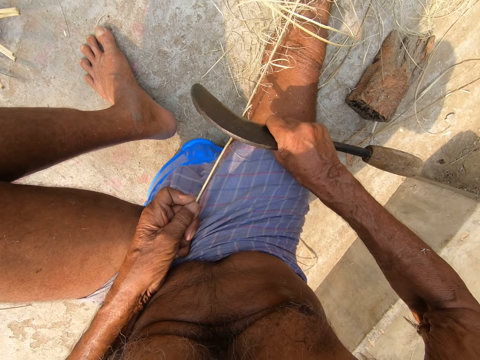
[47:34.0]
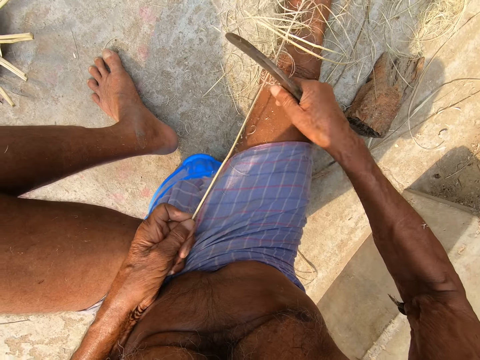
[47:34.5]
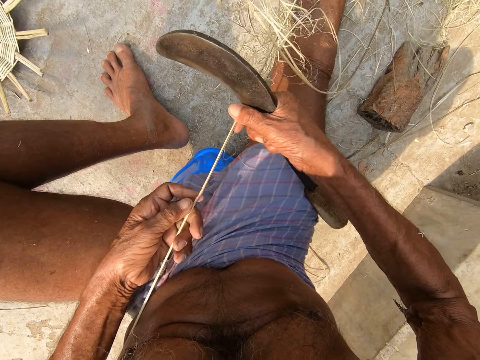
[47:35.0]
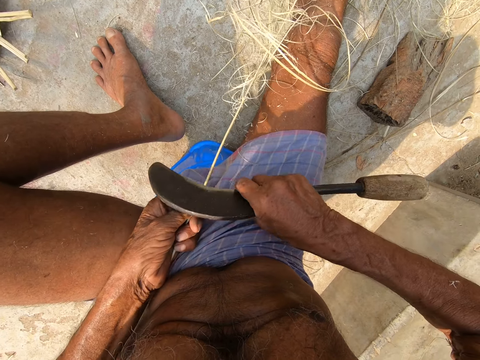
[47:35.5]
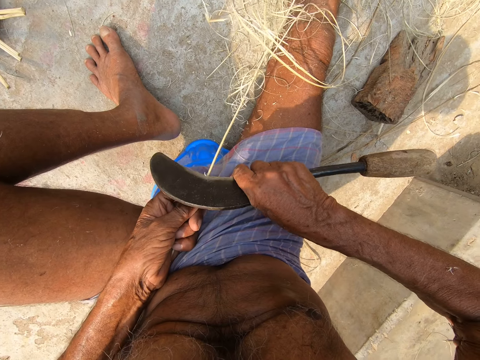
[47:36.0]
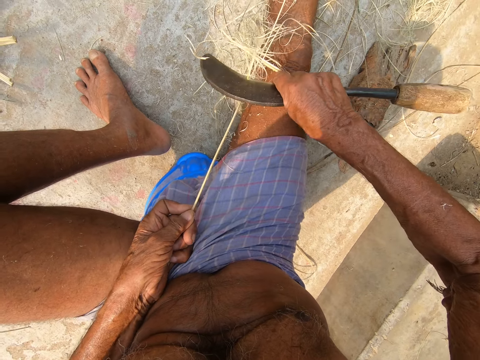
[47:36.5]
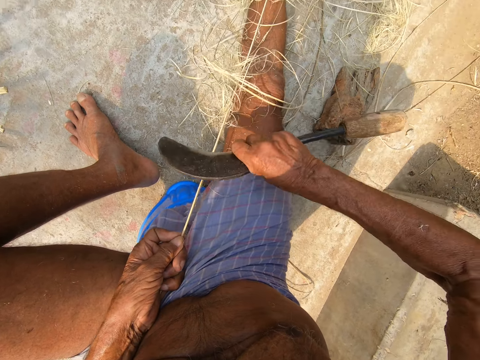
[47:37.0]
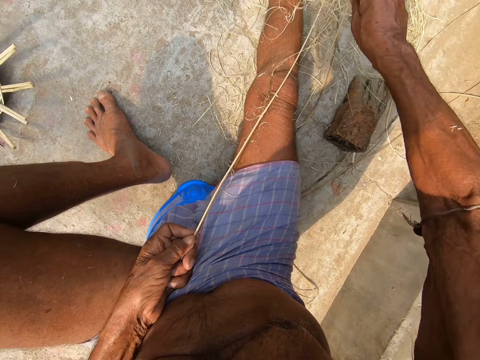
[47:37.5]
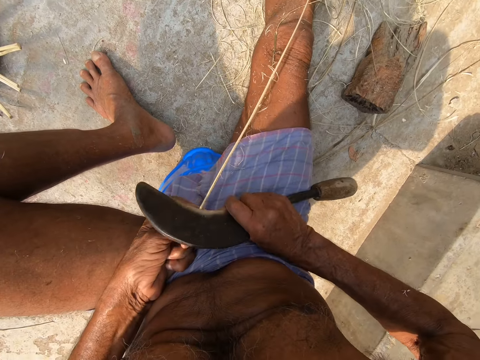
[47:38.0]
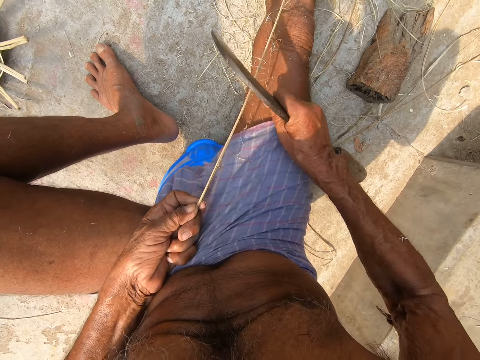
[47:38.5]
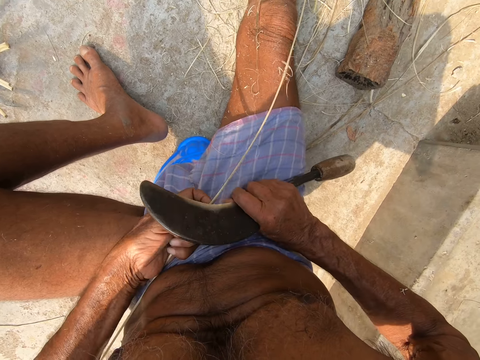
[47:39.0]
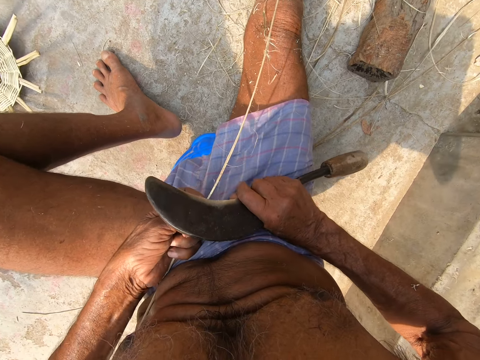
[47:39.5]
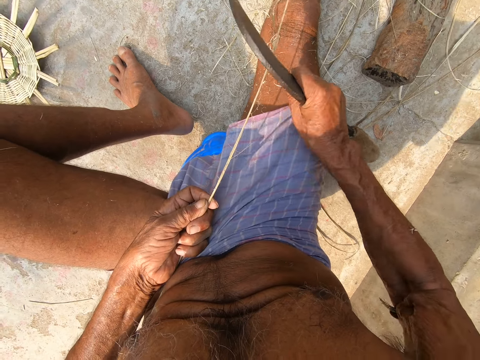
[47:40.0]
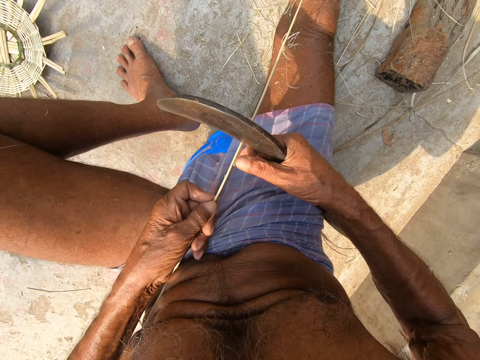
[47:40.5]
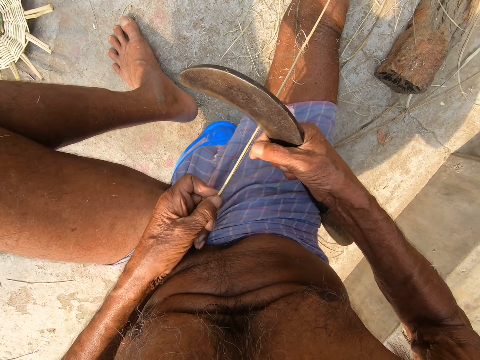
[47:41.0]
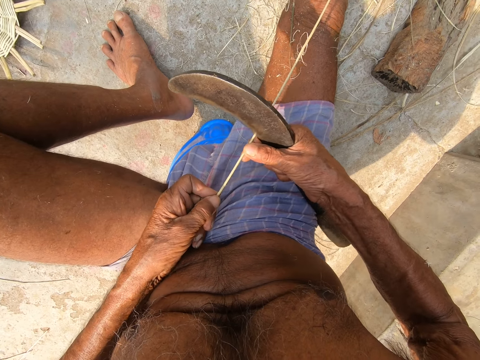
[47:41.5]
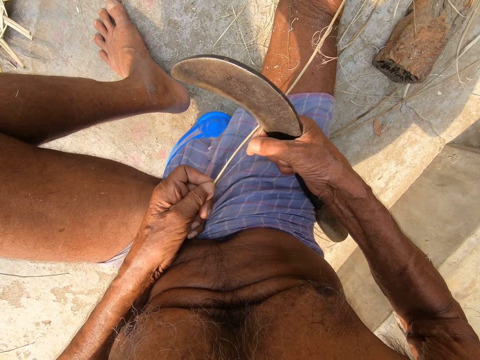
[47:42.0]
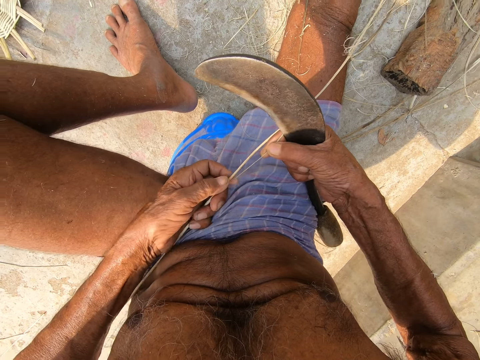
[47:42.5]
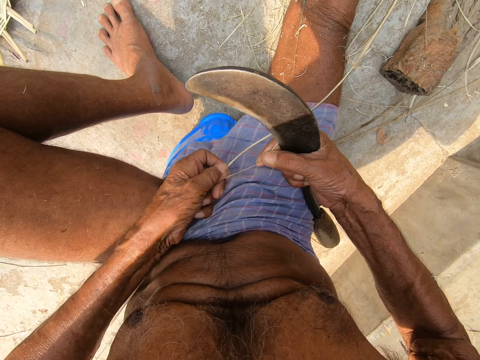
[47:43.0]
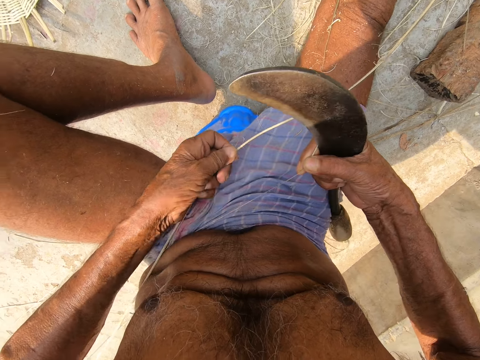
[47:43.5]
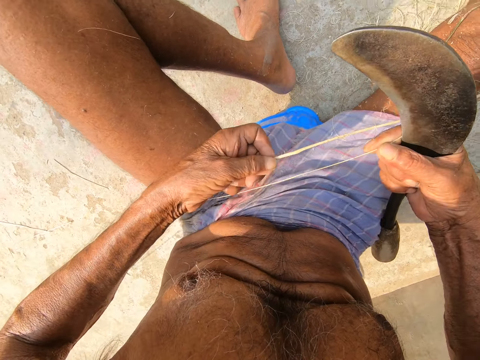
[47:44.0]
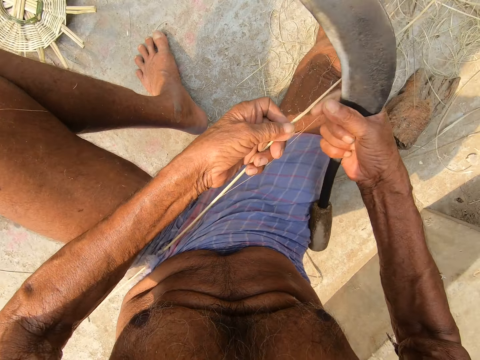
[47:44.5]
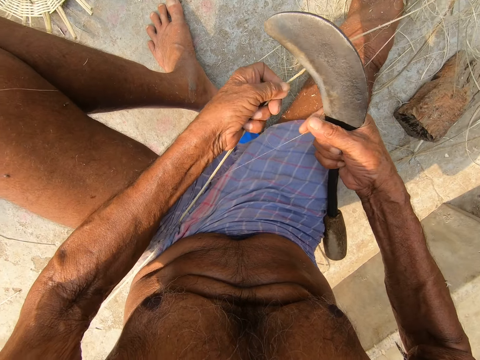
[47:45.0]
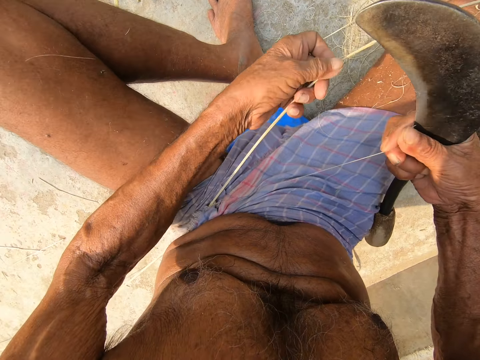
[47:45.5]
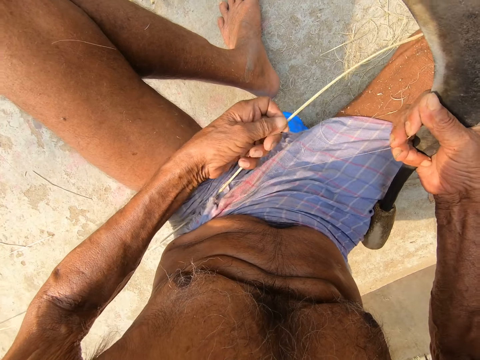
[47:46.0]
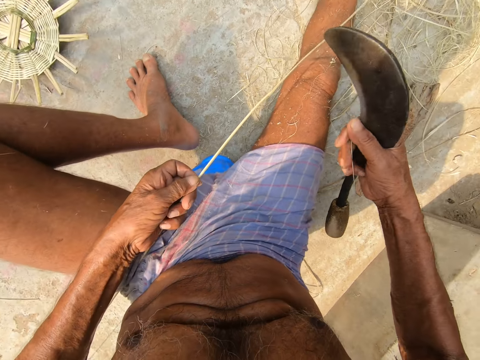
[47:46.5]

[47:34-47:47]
The camera wearer holds the bamboo strip with his right hand. He moves his left hand along the bamboo strip. He scrapes the bamboo strip in his left hand with the sickle in his right hand. He pulls a bamboo hair from the bamboo strip in his left hand with his right hand. He peels the stem by hand.

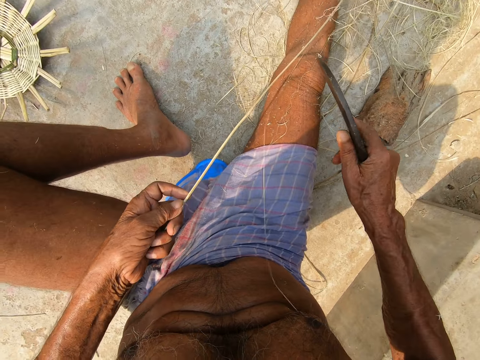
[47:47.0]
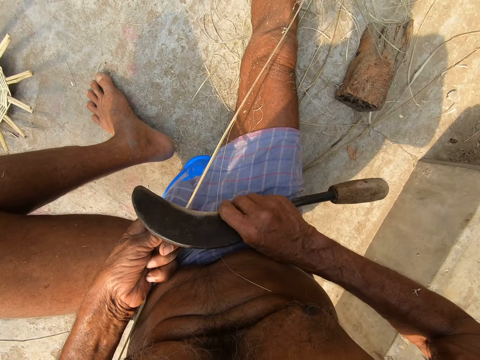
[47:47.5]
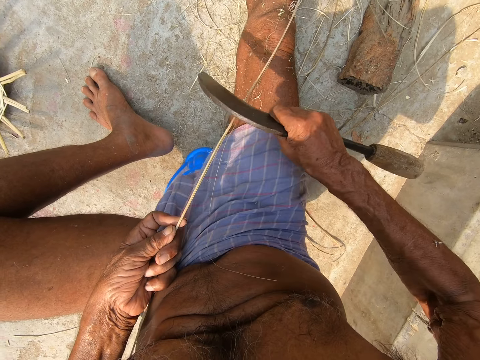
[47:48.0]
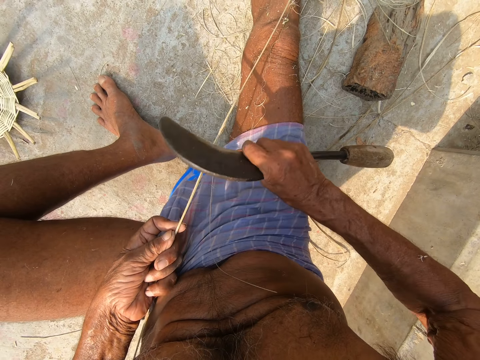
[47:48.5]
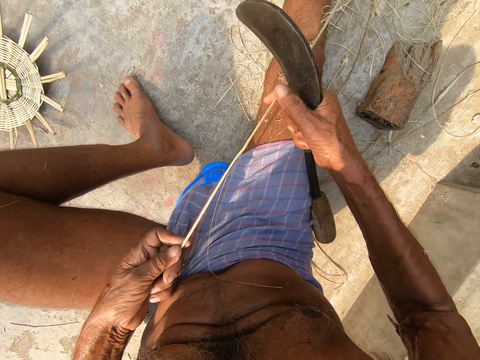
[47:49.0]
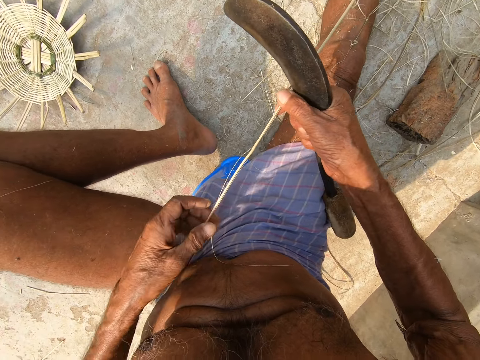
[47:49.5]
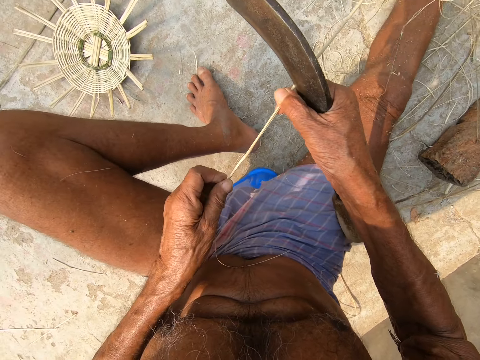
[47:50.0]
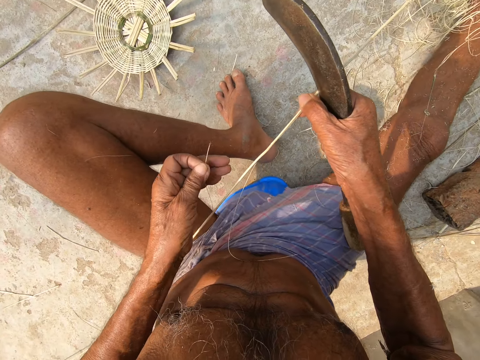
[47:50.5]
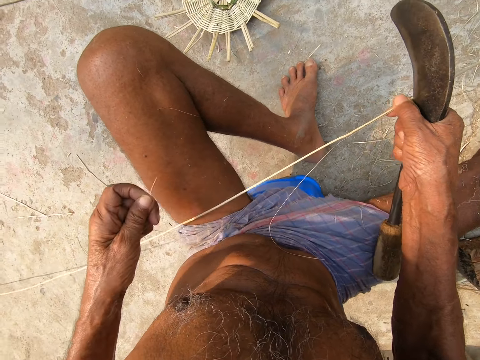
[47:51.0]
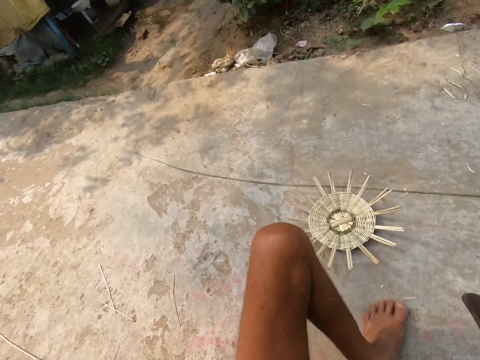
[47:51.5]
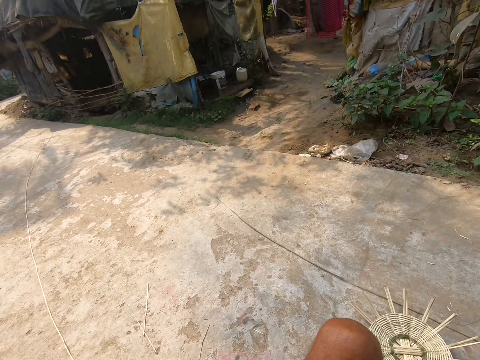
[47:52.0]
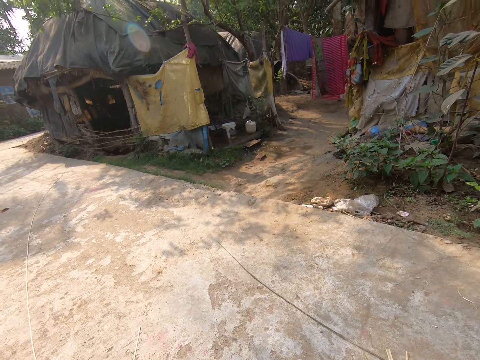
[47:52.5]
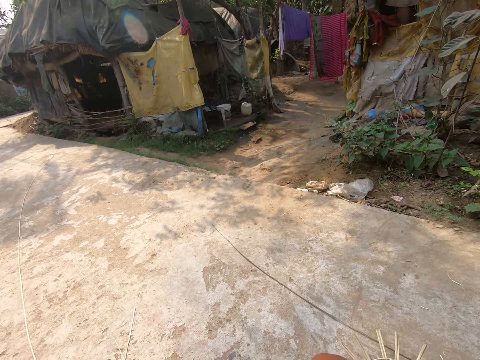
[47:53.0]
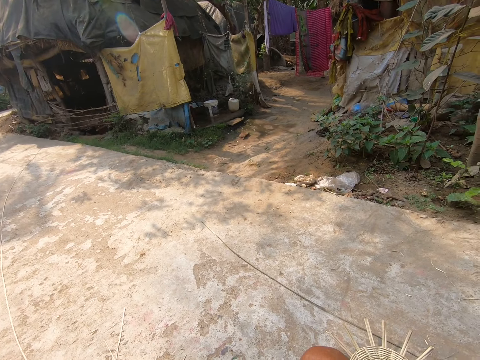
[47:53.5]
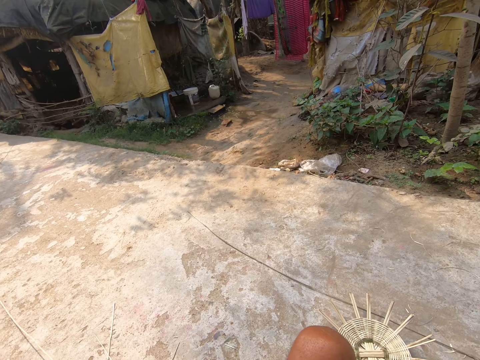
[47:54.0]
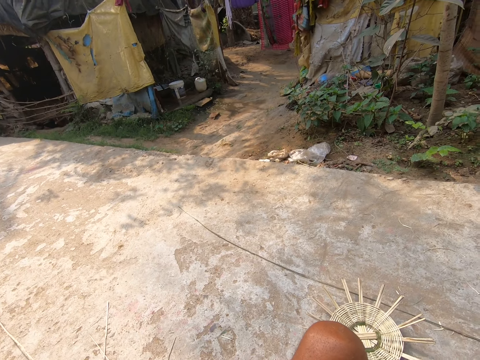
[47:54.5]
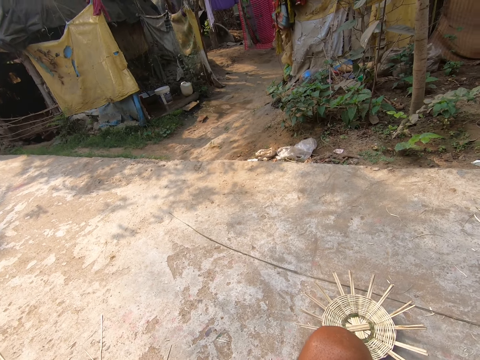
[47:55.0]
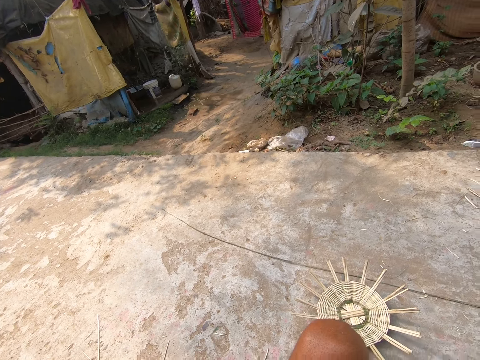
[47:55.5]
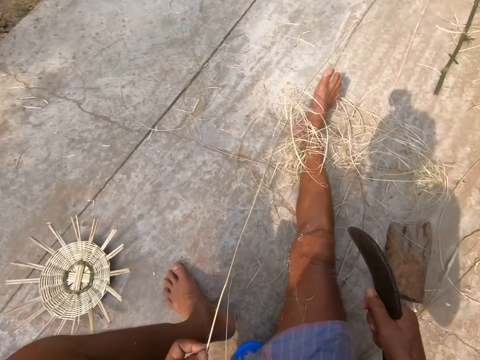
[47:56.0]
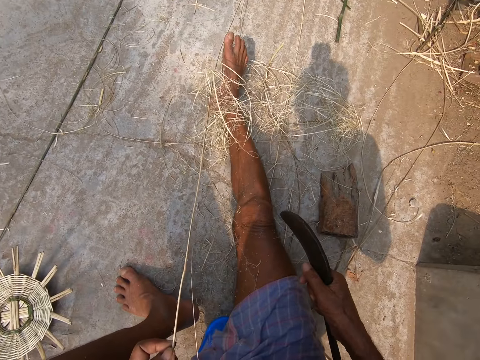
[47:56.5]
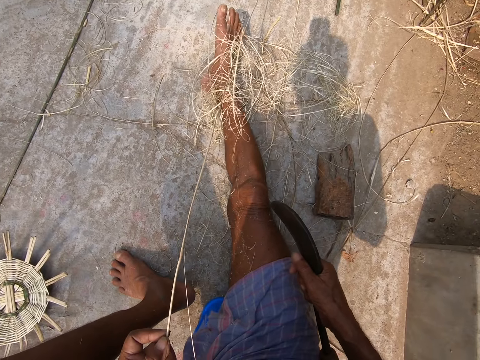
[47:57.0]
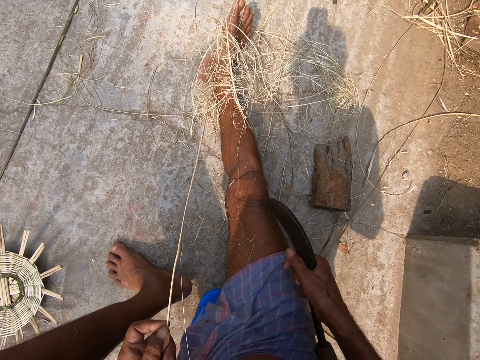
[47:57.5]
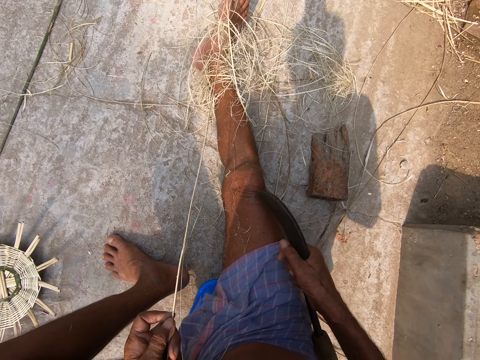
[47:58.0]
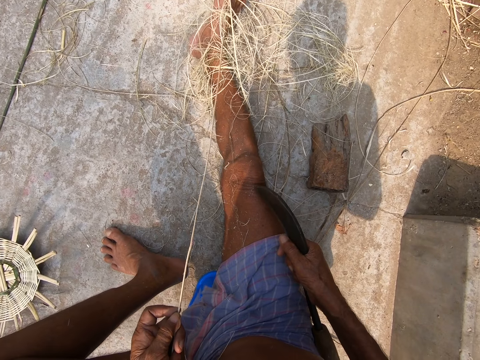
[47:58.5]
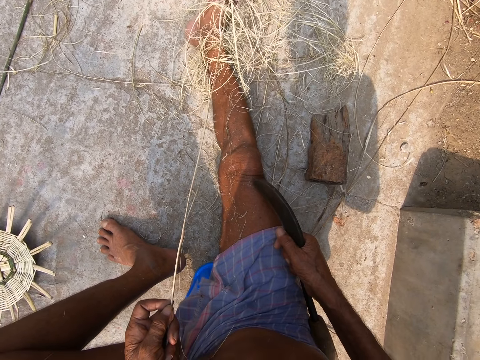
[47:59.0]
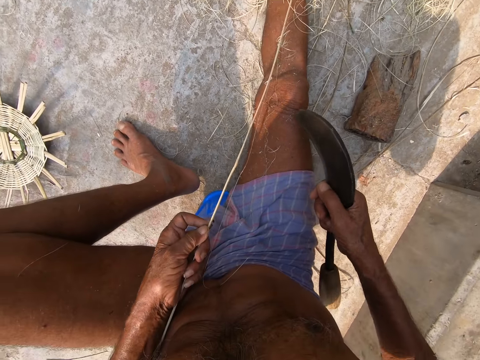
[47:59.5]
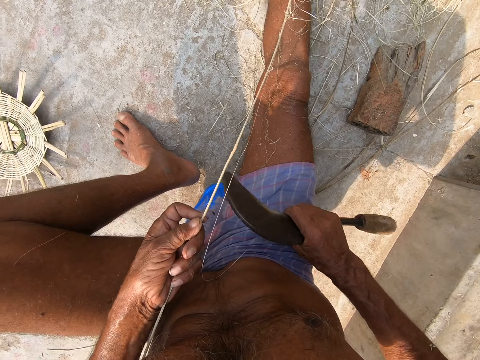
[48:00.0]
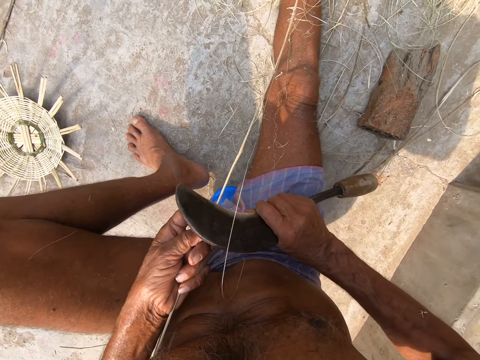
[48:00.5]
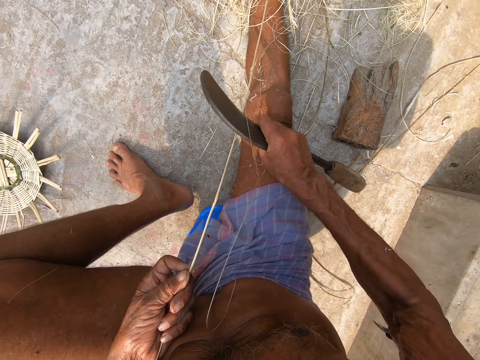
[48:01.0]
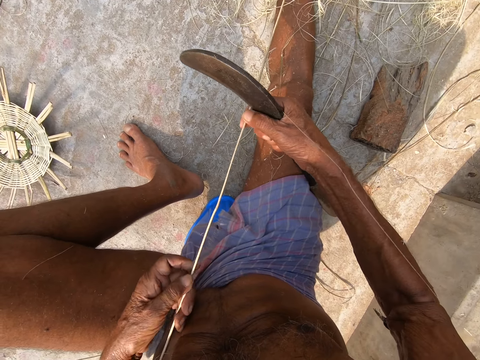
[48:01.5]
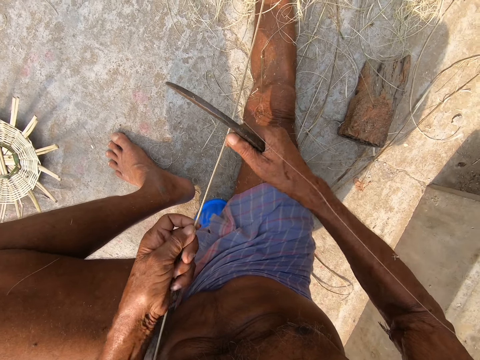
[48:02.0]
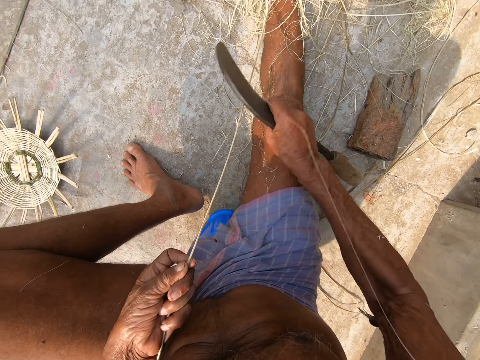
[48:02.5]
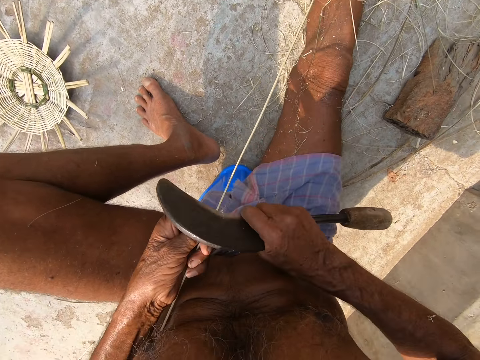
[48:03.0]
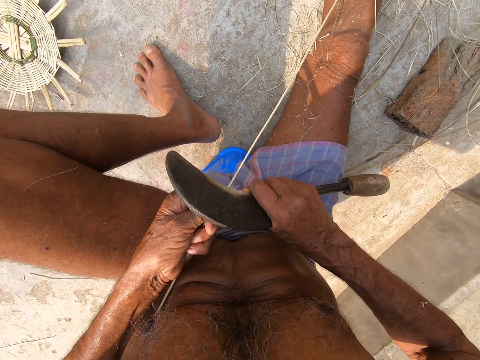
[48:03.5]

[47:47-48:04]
The camera wearer scrapes the bamboo strip in his left hand with the sickle in his right hand. He holds the bamboo strip with his right hand. He pulls a bamboo hair from the bamboo strip in his right hand with his left hand. He scrapes the bamboo strip in his left hand with the sickle in his right hand. He holds the bamboo strip with his right hand. He moves his left hand along the bamboo strip. He scrapes the bamboo strip in his left hand with the sickle in his right hand.
